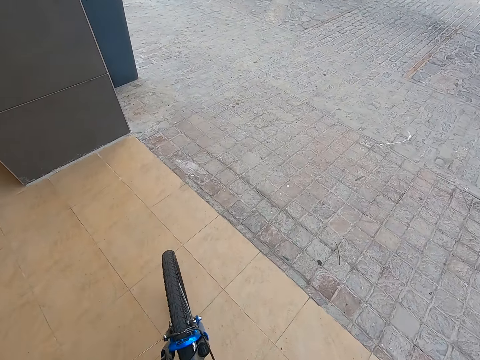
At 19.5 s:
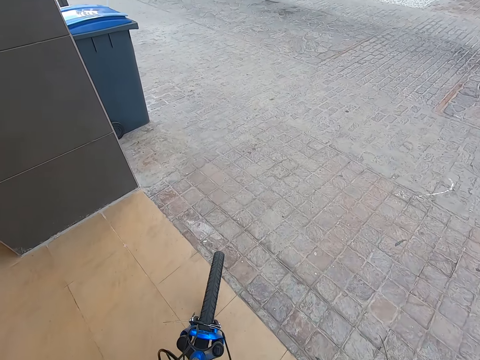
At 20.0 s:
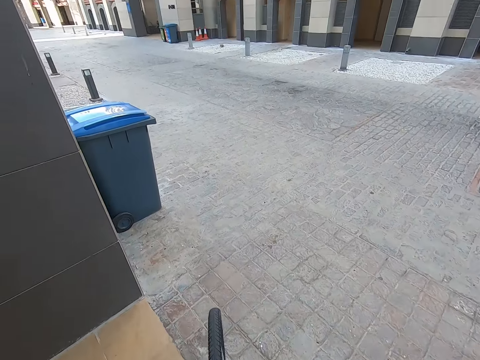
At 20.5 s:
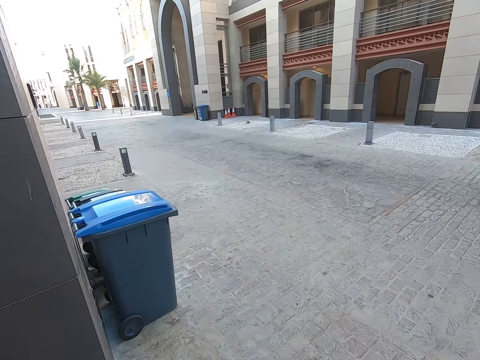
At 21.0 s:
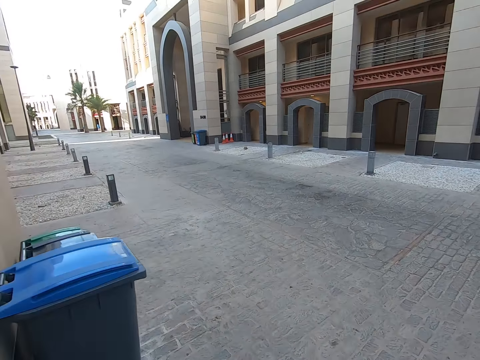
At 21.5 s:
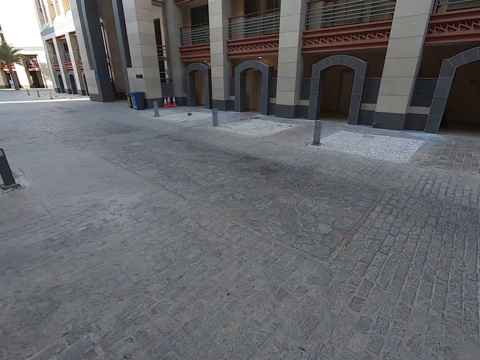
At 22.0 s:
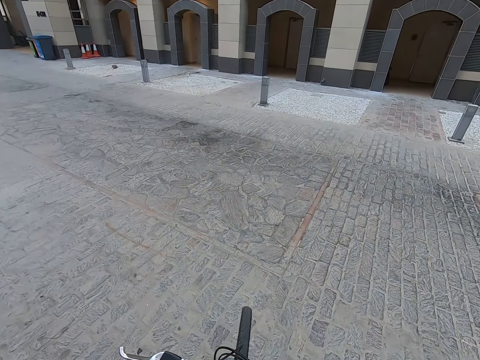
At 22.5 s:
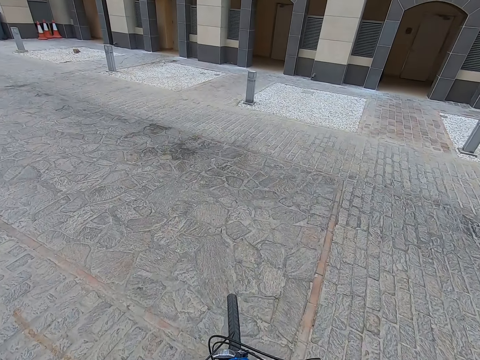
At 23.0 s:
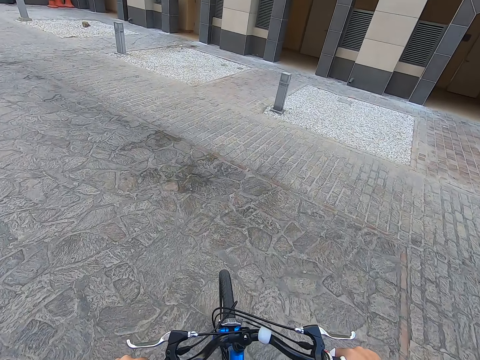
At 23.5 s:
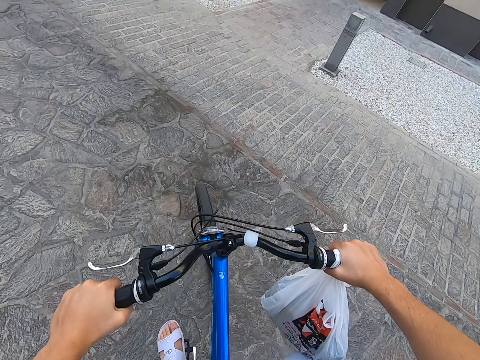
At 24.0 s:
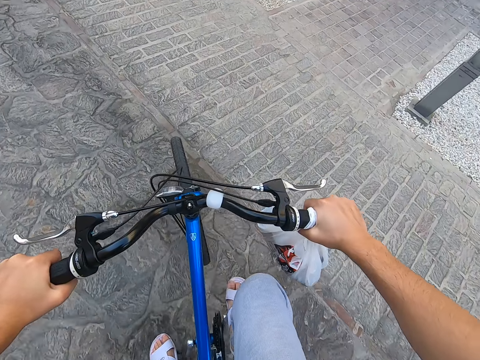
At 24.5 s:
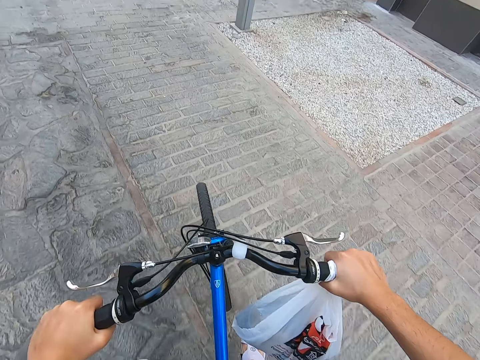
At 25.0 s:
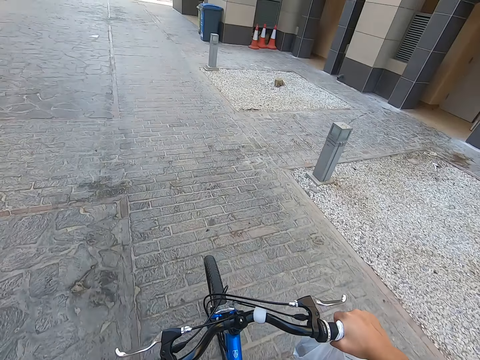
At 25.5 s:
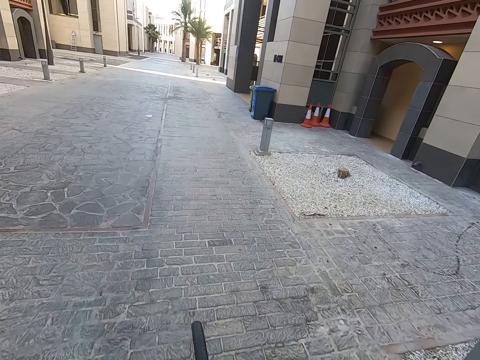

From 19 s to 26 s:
The camera wearer cycles the bicycle.

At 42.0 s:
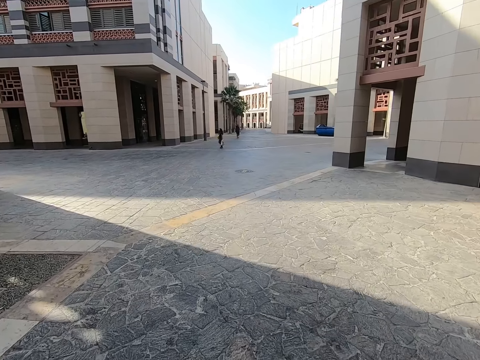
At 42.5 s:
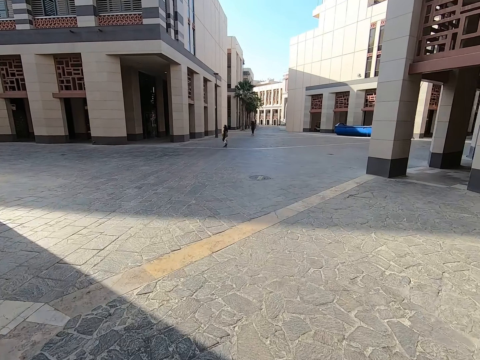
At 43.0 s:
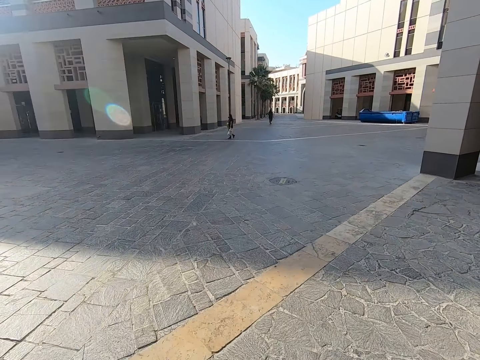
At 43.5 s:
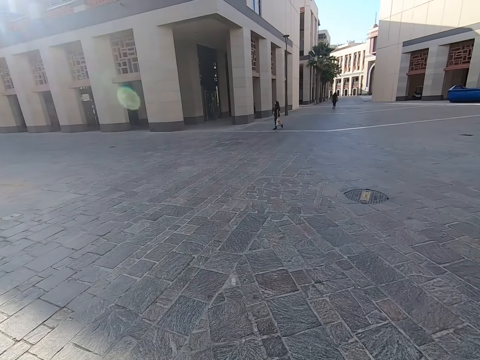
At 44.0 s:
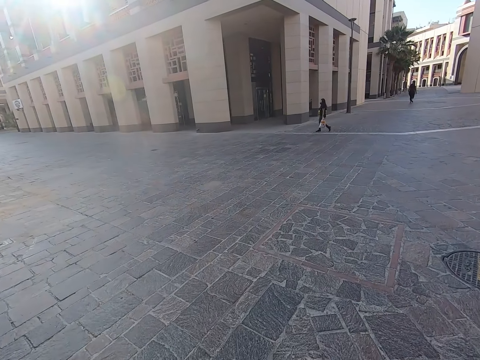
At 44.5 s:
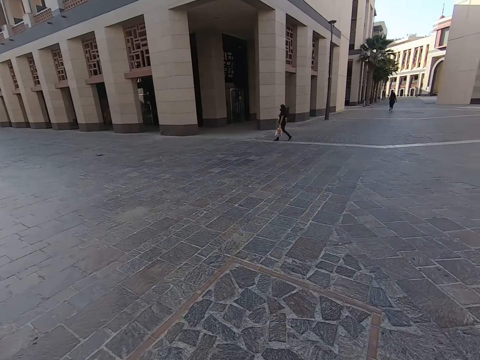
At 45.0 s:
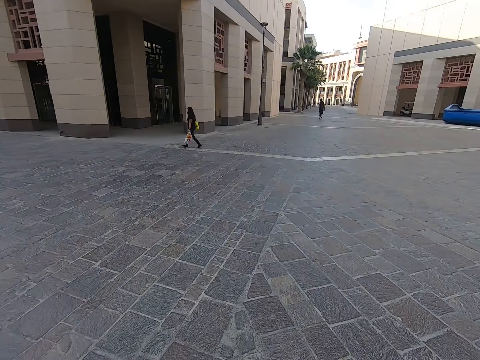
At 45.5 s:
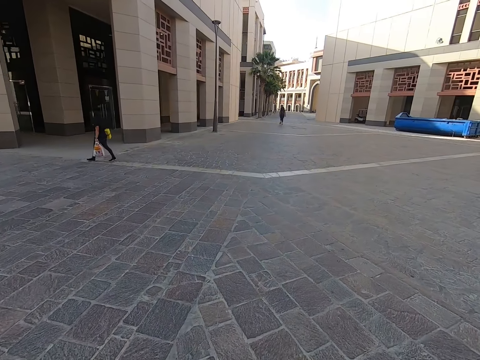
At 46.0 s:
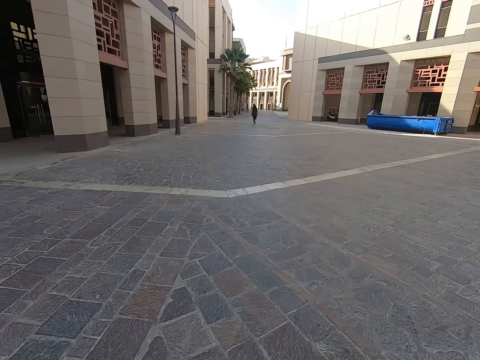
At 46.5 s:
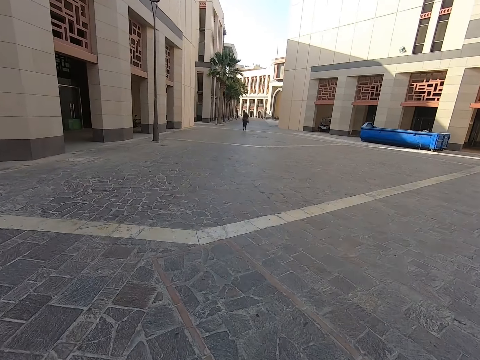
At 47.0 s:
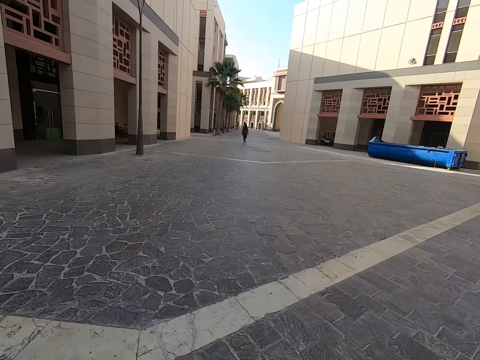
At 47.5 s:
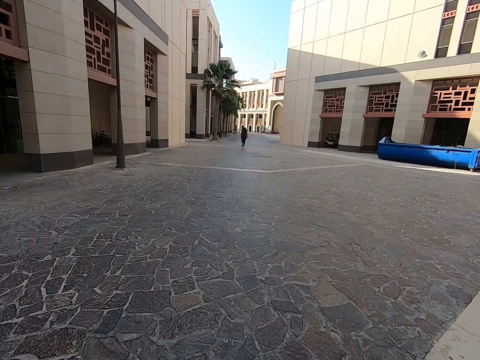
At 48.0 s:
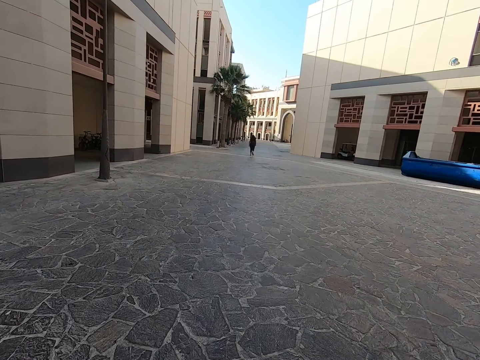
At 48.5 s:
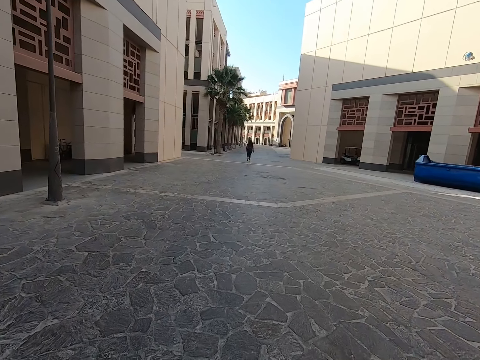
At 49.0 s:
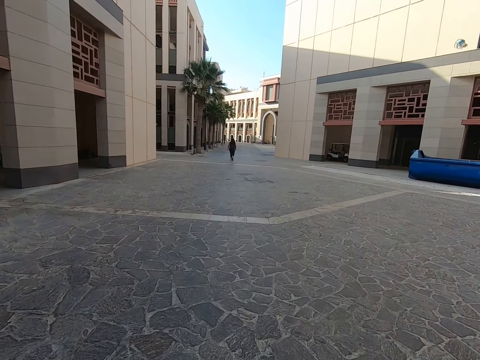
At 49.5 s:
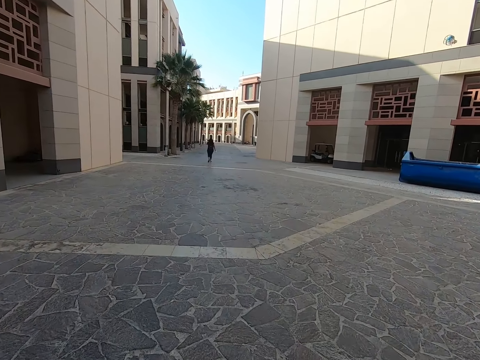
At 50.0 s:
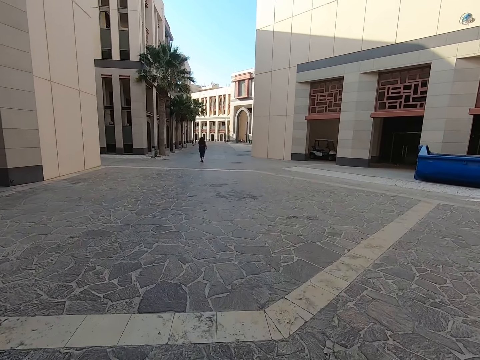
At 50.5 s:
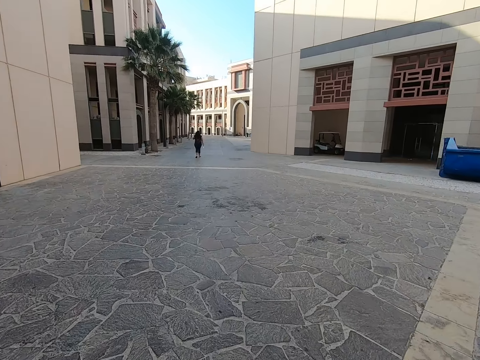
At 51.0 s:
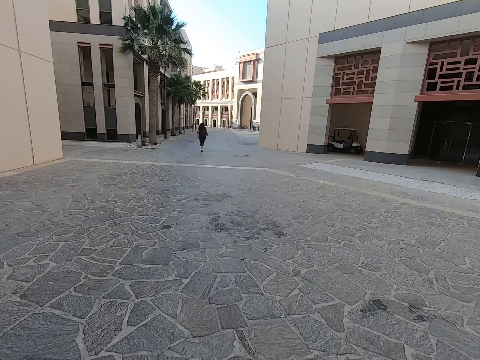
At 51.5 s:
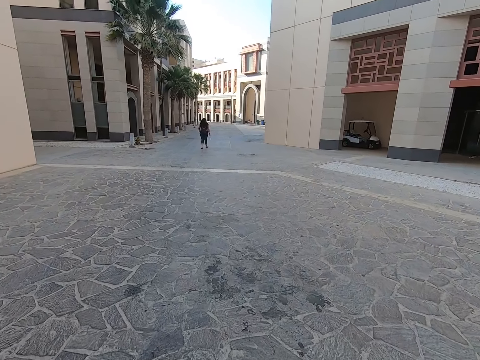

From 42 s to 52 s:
The camera wearer looks around the road. They ride the bicycle.

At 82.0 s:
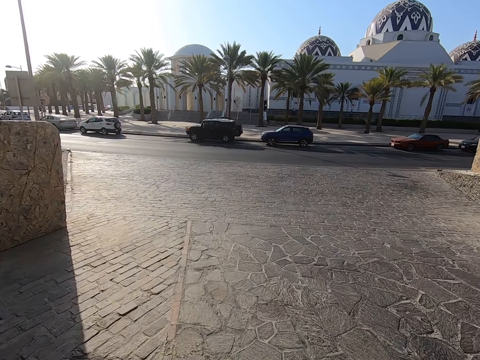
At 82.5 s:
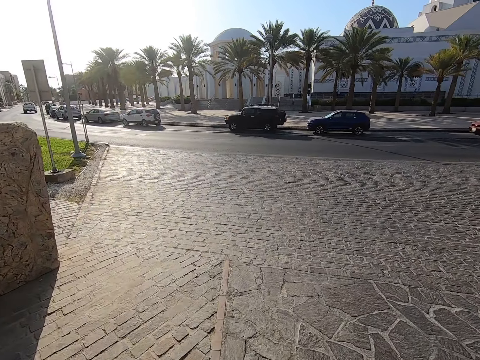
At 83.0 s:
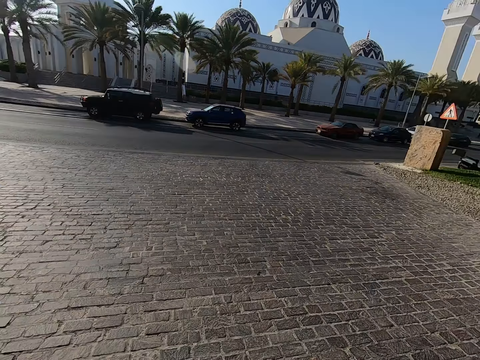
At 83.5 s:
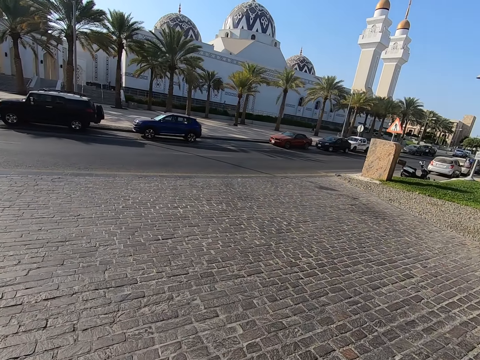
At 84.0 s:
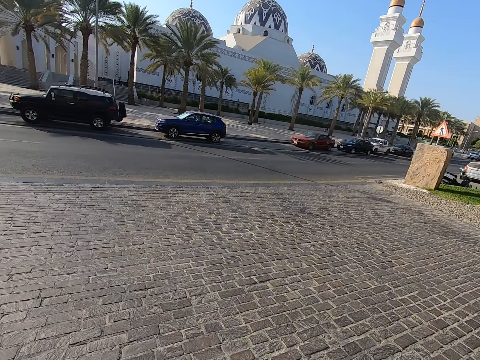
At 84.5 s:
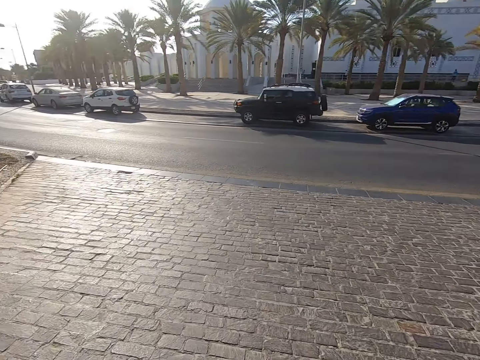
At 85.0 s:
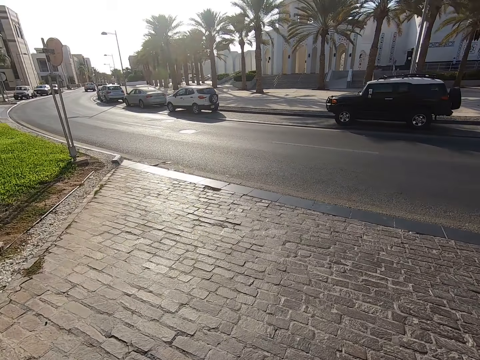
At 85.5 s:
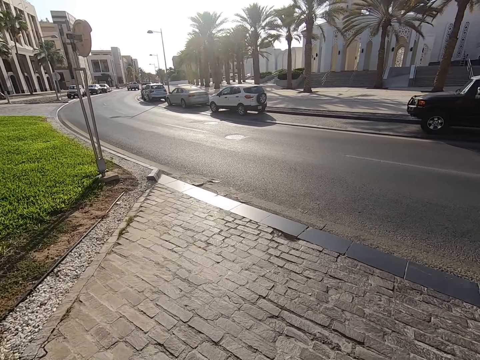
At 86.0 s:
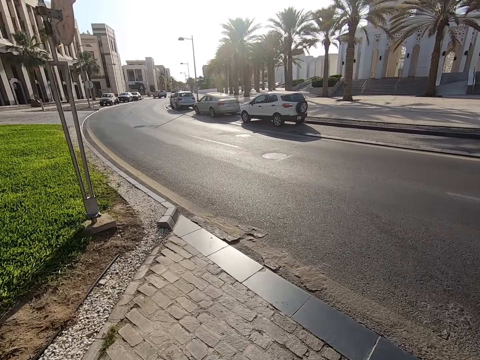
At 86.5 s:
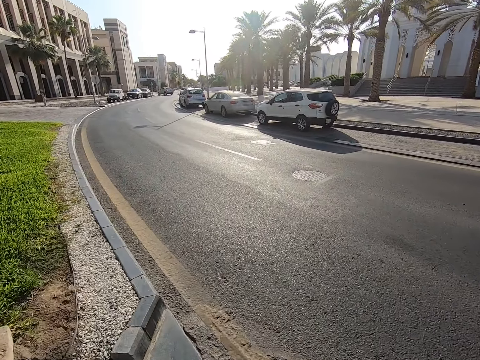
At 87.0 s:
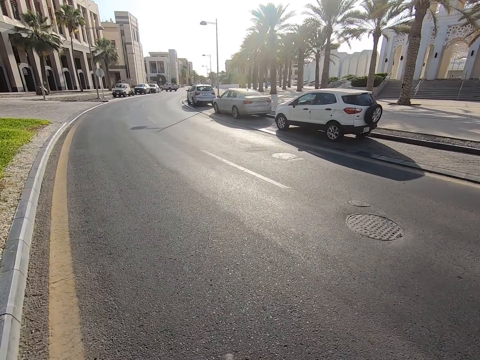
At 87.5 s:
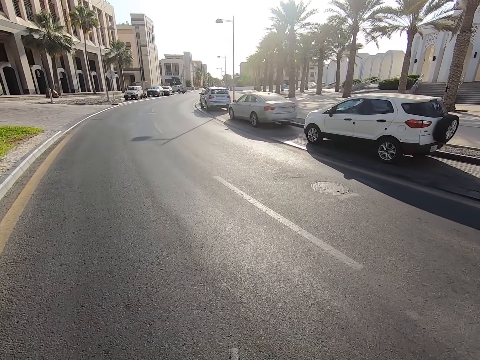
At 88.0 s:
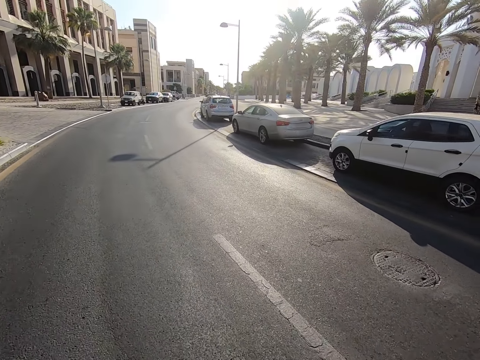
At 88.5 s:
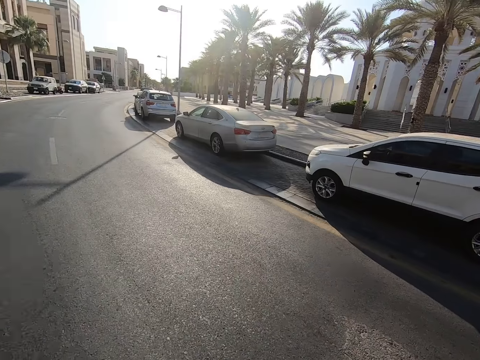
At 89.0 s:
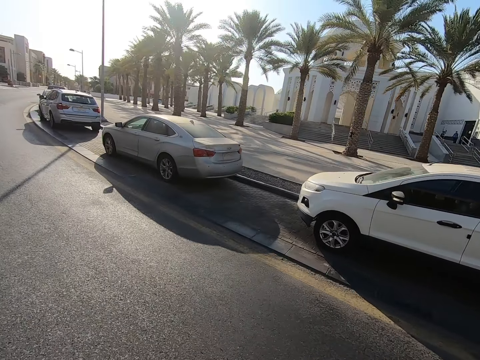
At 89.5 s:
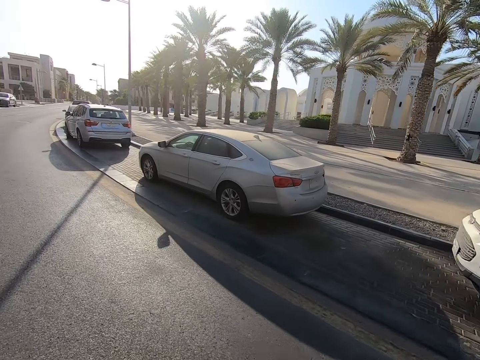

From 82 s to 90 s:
The camera wearer looks around the road. They ride the bicycle.

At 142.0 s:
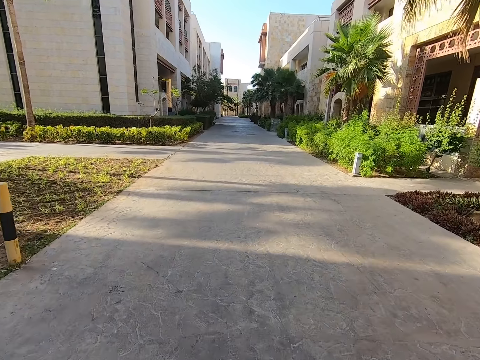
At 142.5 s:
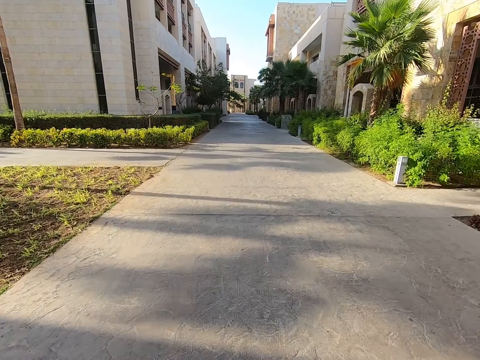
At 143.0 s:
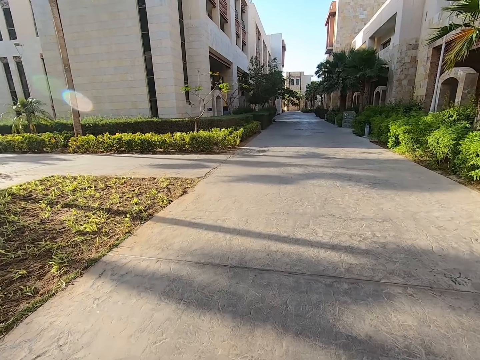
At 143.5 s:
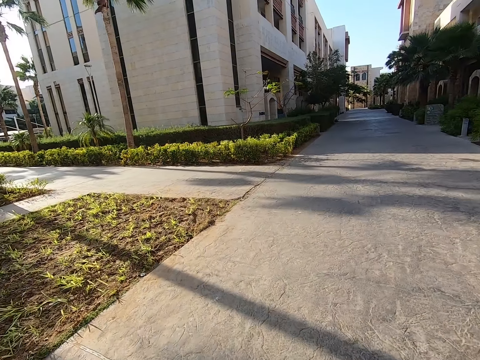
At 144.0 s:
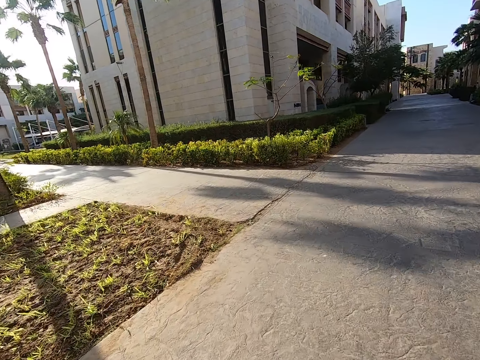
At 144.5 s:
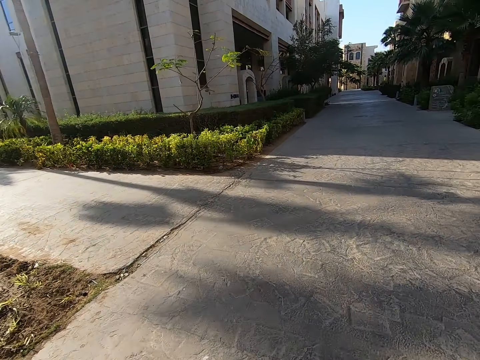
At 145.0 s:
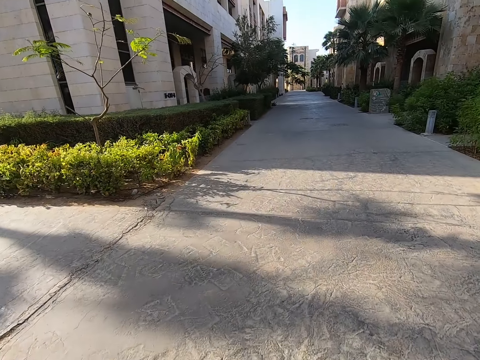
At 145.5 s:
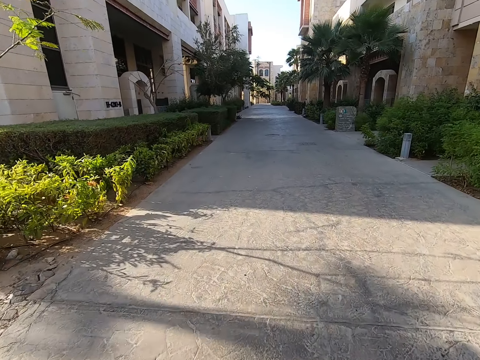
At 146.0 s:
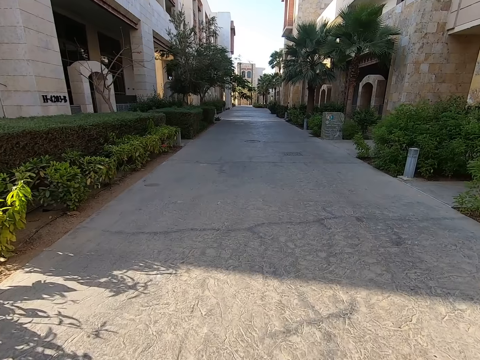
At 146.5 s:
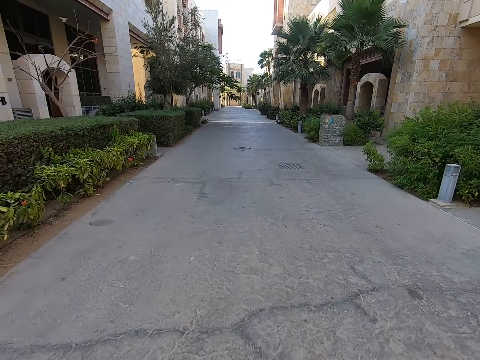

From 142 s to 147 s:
The camera wearer looks around the road. They ride the bicycle.
